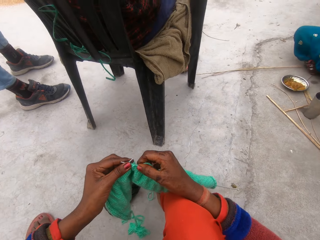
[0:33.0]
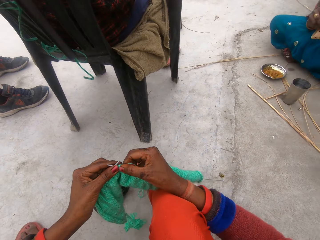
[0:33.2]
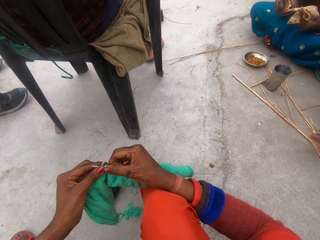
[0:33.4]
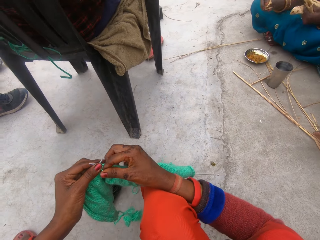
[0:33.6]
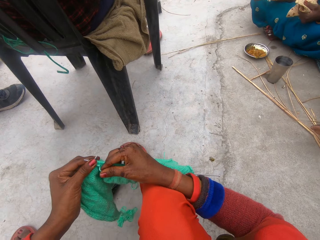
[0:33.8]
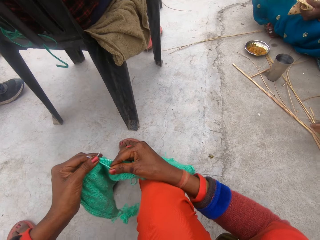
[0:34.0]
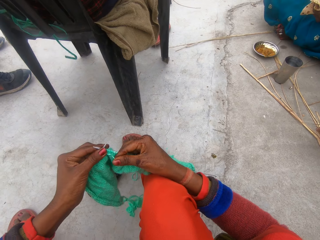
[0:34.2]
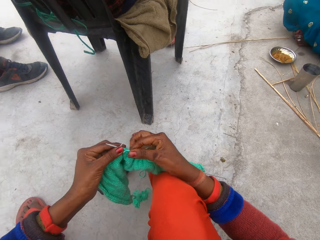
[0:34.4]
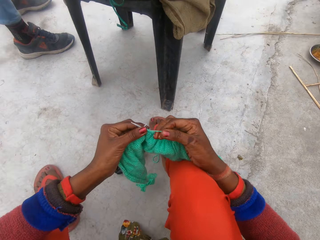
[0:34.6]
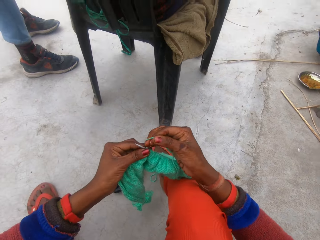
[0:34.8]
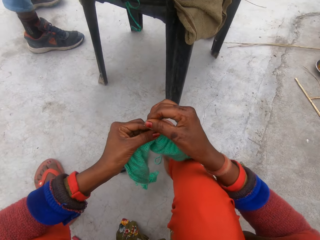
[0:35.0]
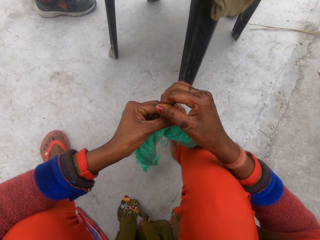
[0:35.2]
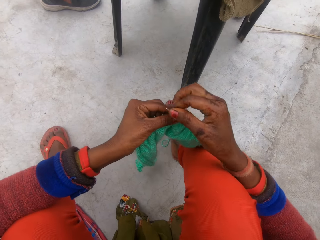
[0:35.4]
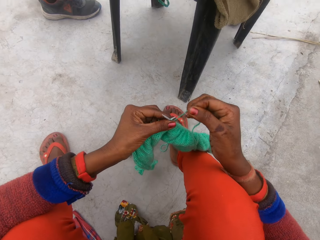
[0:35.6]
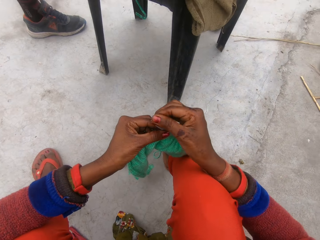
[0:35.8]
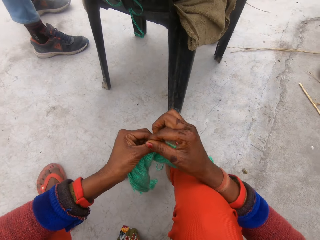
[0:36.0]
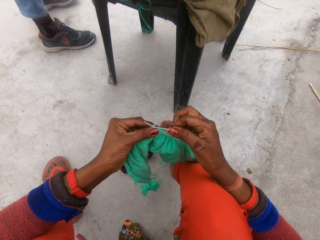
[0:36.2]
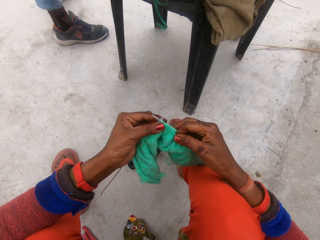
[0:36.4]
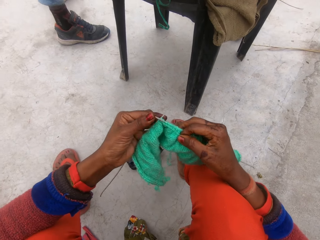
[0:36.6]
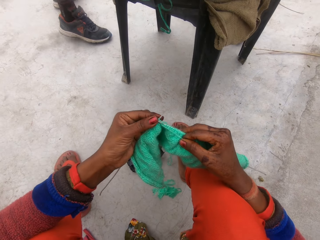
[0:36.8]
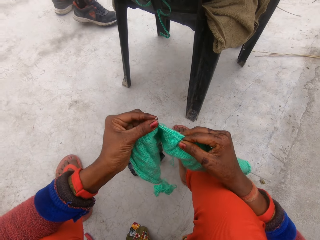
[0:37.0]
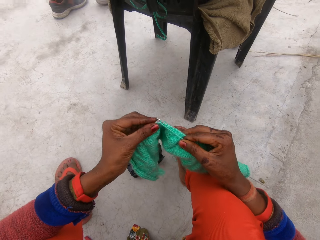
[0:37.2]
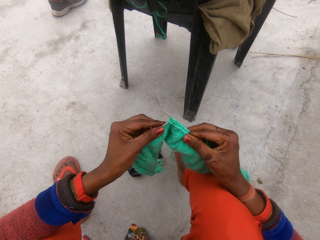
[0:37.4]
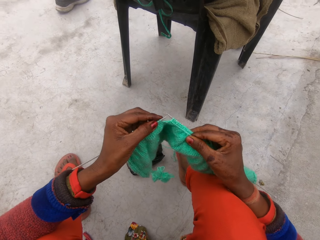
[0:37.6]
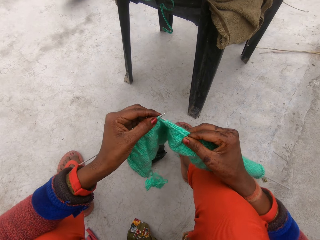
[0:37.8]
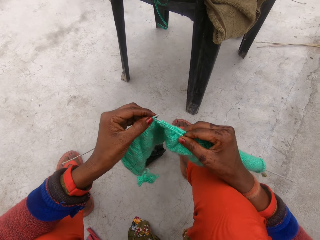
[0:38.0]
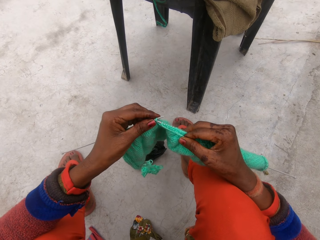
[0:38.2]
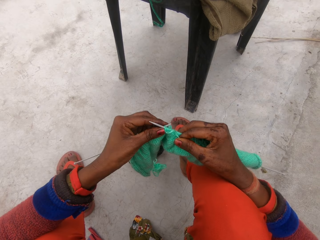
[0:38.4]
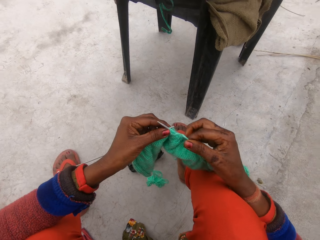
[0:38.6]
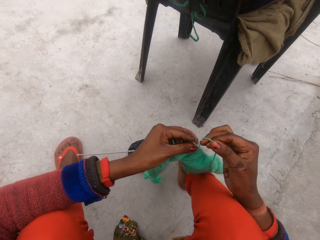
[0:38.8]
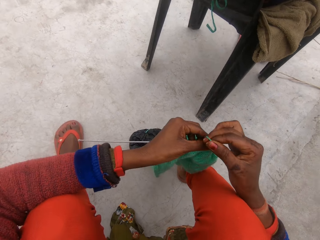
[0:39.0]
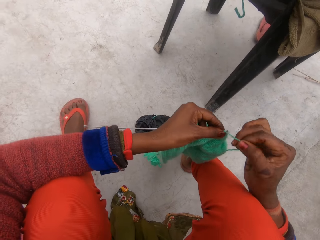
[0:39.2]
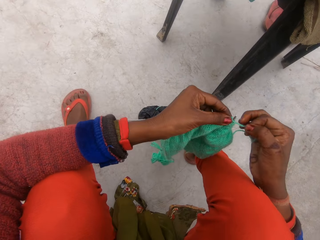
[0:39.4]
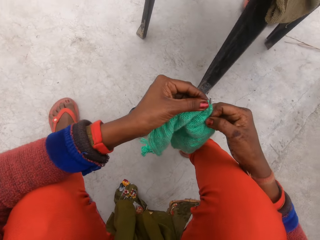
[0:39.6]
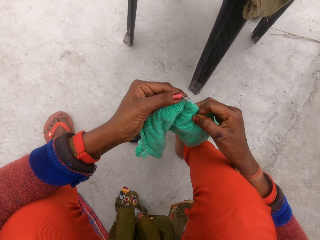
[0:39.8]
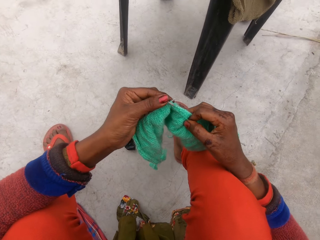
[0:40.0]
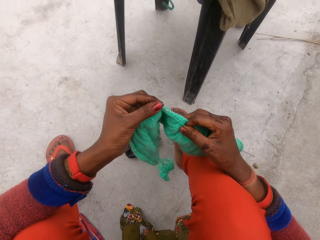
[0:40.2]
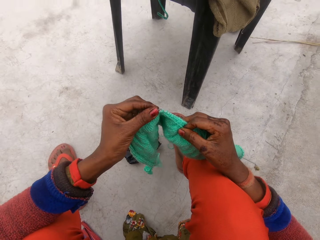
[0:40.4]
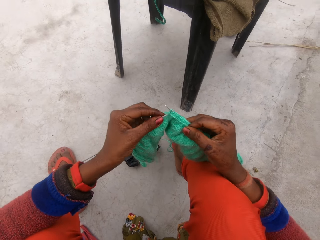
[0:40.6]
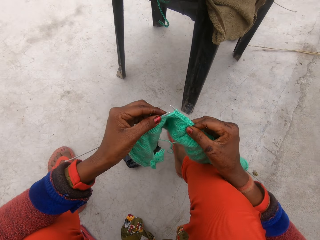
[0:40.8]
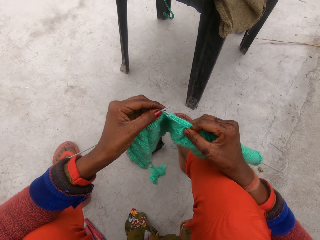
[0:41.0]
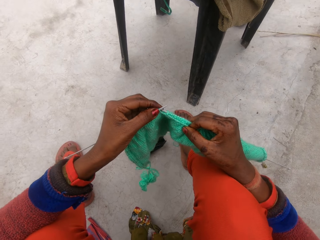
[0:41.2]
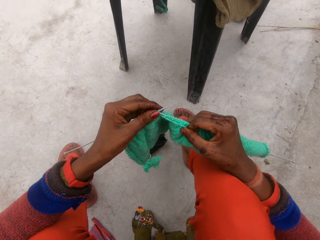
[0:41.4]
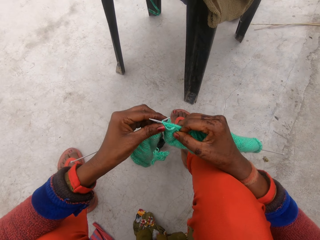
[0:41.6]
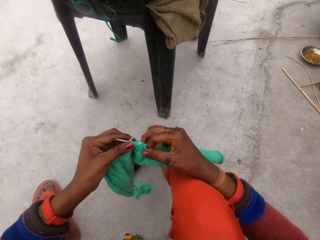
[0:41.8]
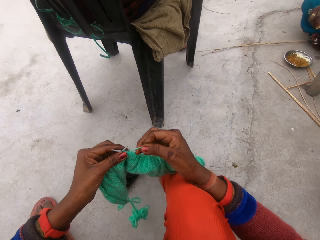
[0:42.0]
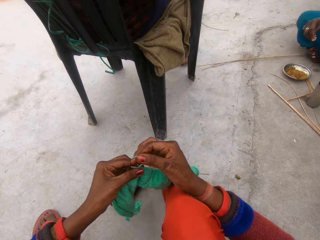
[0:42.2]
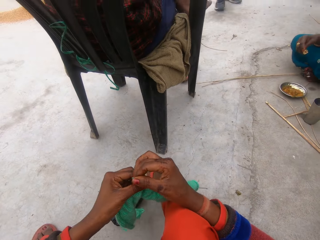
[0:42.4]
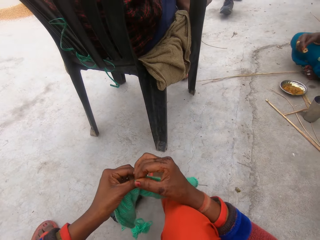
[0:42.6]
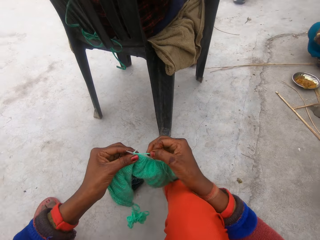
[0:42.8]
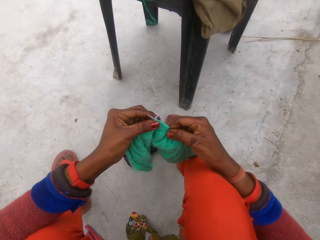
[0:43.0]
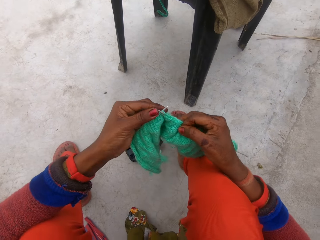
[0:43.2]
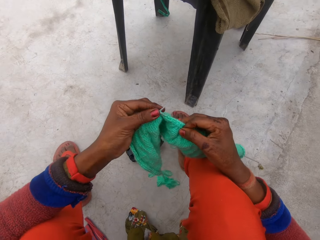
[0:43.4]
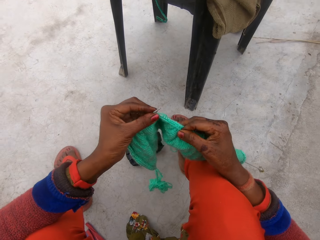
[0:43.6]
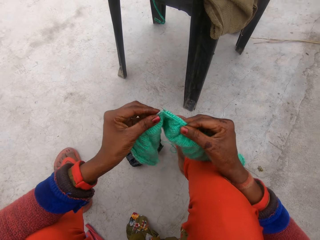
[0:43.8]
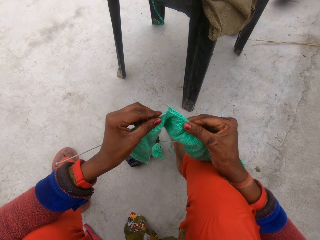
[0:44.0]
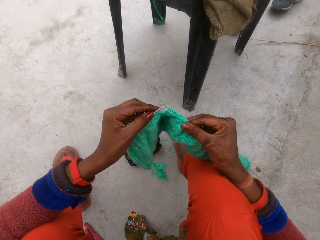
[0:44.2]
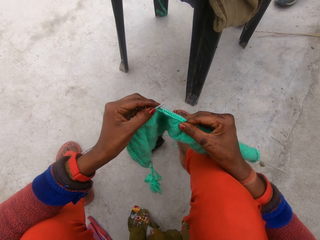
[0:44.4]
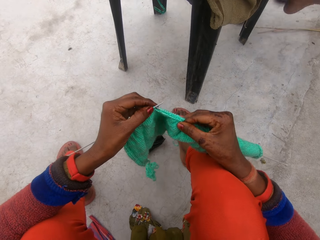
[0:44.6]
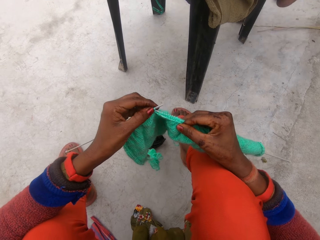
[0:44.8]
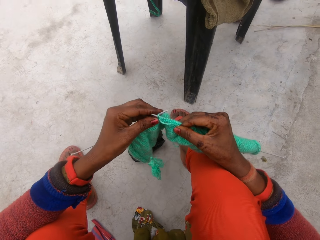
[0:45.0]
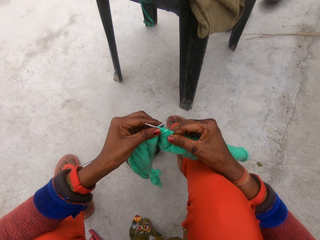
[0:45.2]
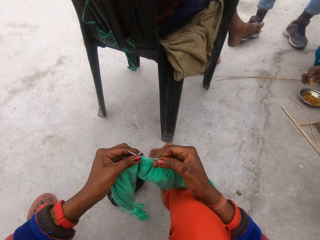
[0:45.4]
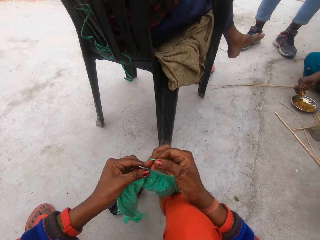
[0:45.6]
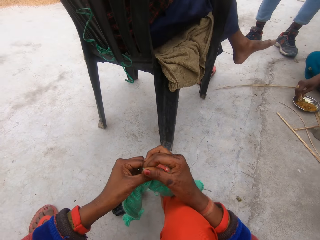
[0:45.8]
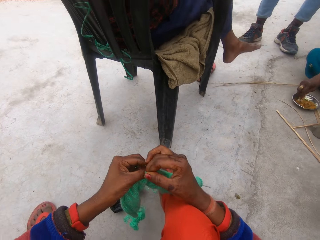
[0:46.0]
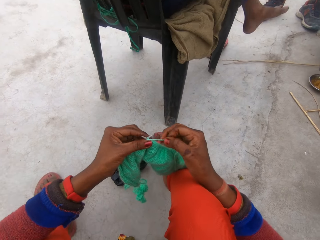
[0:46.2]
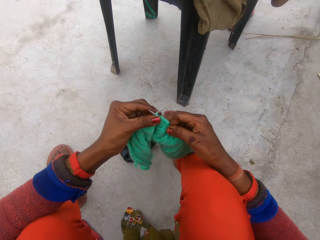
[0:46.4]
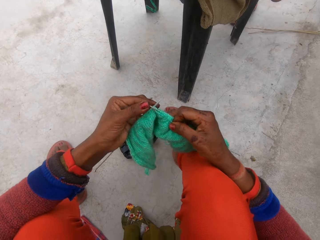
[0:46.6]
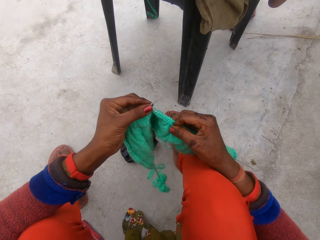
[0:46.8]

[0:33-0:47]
A man sits on a chair. A woman sits on the ground and cuts flat bread. The camera wearer holds the fabric thread. They rotate knitting thread around the knitting needle. Another man walks around. The camera wearer knits a fabric with knitting needles. They rotate the knitting thread around the knitting needle. They knit the fabric with the knitting needles. They rotate the knitting thread around the knitting needle. The first man sits on the chair. The woman holds the flat bread. The other man walks around. The camera wearer knits the fabric with the knitting needles. The other man walks around. The first man moves a leg. The camera wearer rotates the knitting thread around the knitting needle. The woman scoops something in a bowl. The other man stands close to the woman.

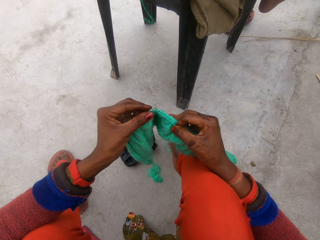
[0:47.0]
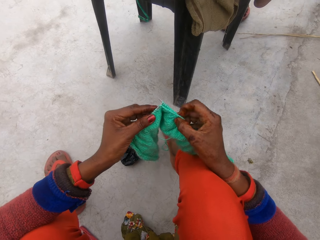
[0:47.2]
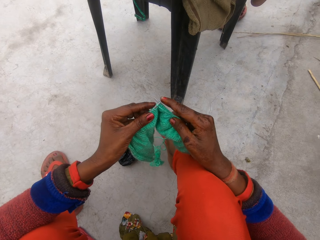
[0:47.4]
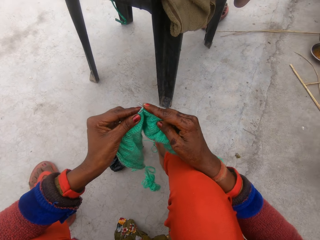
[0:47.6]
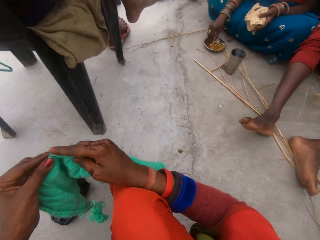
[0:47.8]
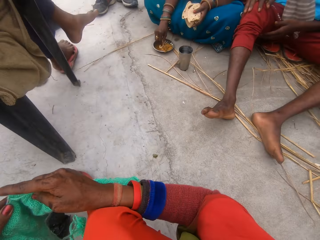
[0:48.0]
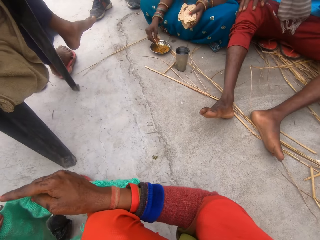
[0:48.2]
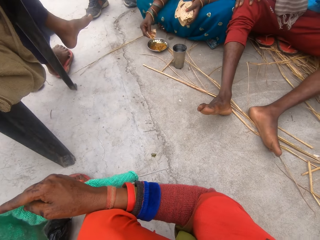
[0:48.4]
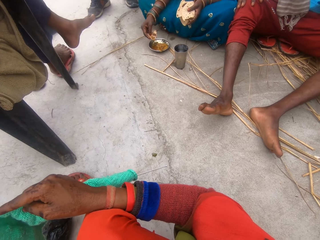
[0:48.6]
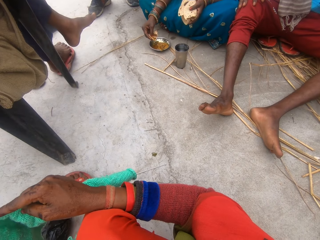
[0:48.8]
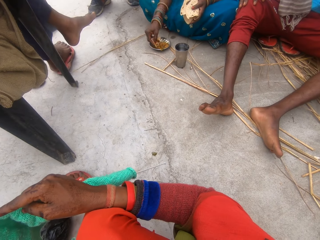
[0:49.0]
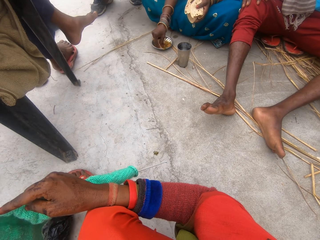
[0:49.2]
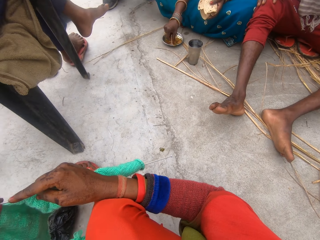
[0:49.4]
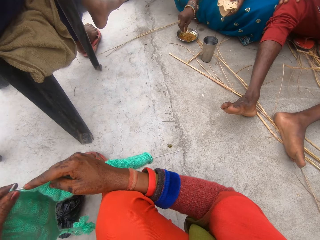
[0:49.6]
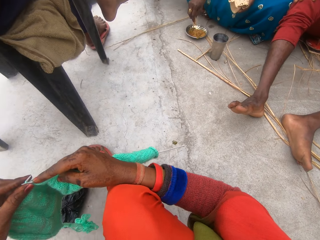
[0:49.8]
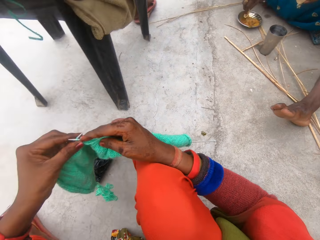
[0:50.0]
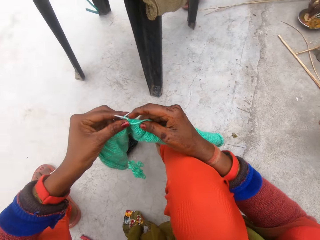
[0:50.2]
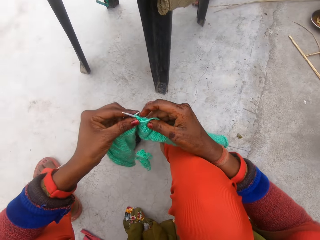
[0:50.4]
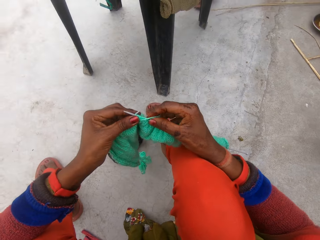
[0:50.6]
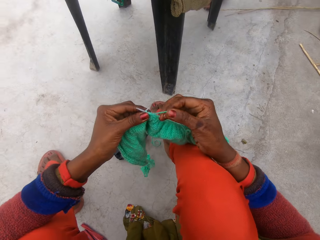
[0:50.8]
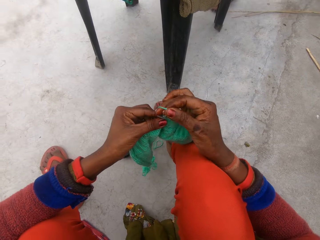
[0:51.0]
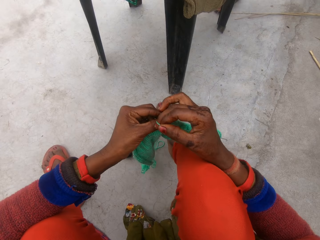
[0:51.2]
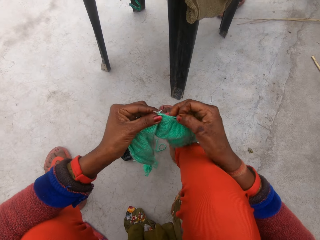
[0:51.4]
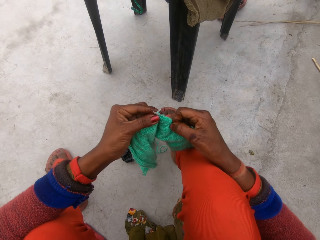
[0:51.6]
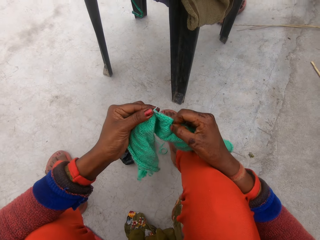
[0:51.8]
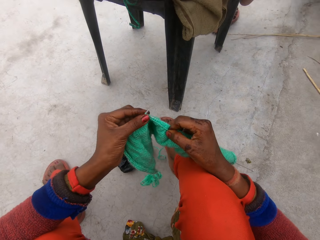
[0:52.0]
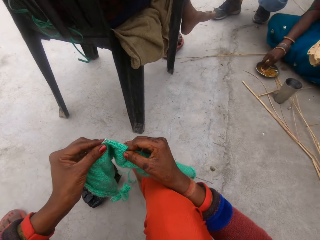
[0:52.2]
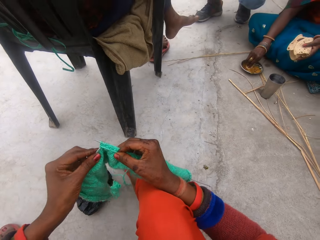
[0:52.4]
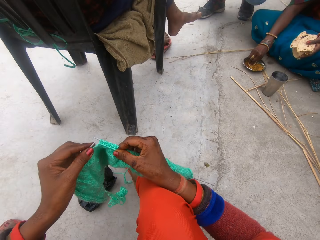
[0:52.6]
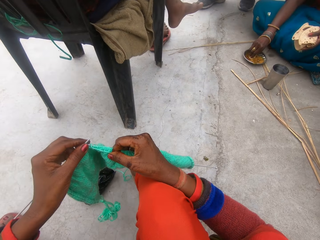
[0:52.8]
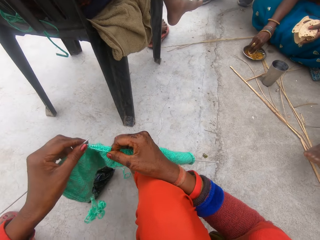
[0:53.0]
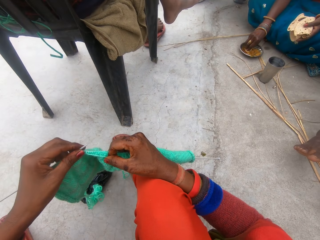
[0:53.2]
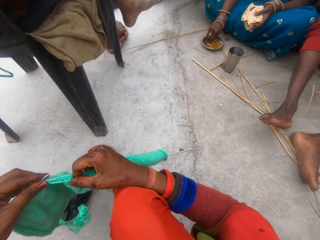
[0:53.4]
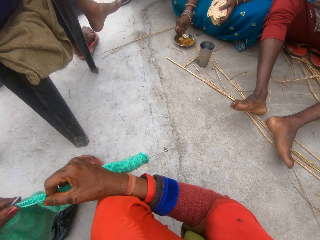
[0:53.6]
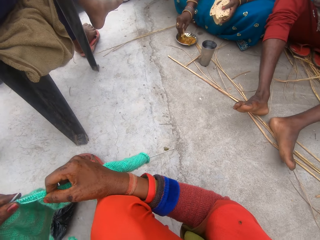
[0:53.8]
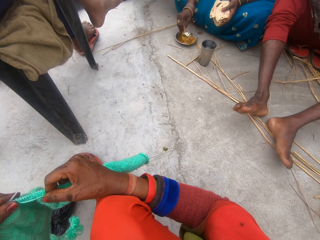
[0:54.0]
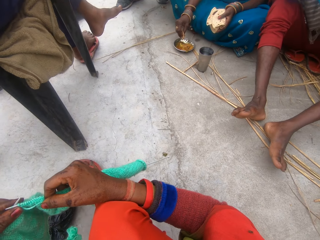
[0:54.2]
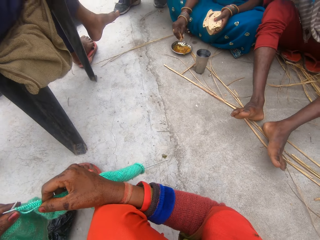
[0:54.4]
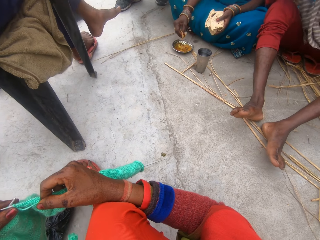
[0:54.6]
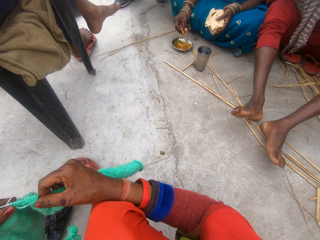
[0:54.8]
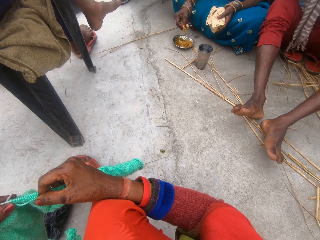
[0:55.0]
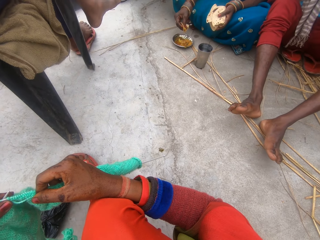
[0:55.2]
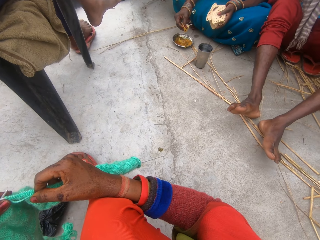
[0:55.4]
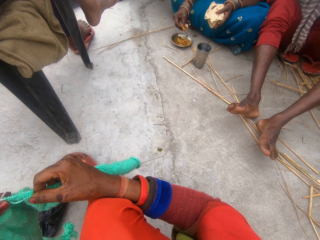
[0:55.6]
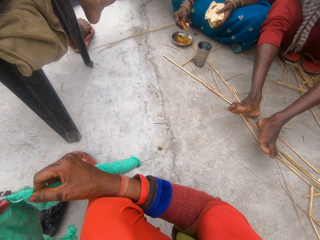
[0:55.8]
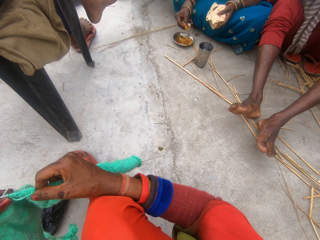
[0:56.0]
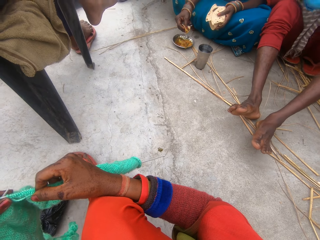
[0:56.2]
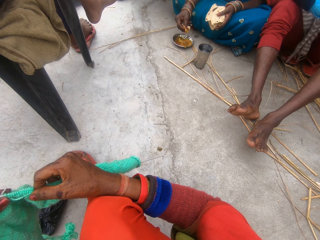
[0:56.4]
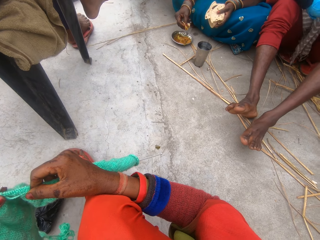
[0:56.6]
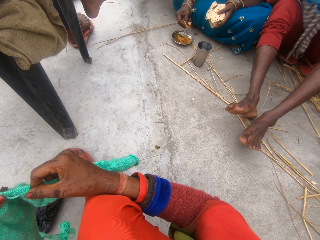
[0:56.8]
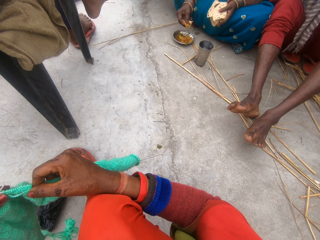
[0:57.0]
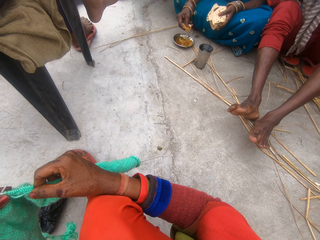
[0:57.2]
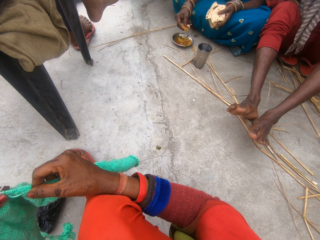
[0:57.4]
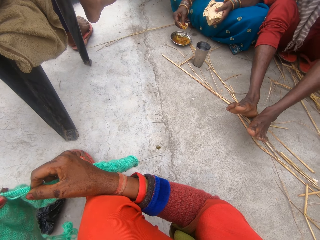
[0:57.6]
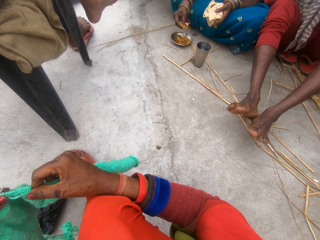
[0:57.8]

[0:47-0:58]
The camera wearer knits a fabric with knitting needles. They push the knitting needle with a finger and look around. A woman scoops something in a bowl. A man moves a hand upwards. Another man moves a leg. The camera wearer knits the fabric with the knitting needles. They rotate knitting thread around the knitting needle. They knit the fabric with the knitting needles. A third man sits on a chair. The second man stands close to the woman. The woman scoops something in the bowl. The first man sits close to the woman. The camera wearer looks around. The woman puts a hand over the bowl.
